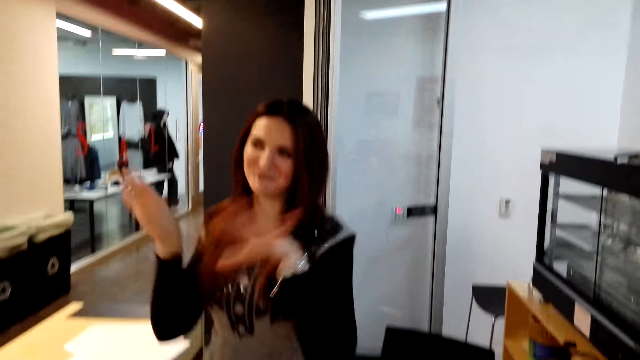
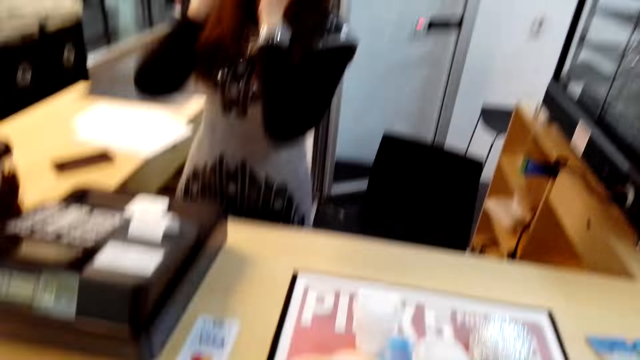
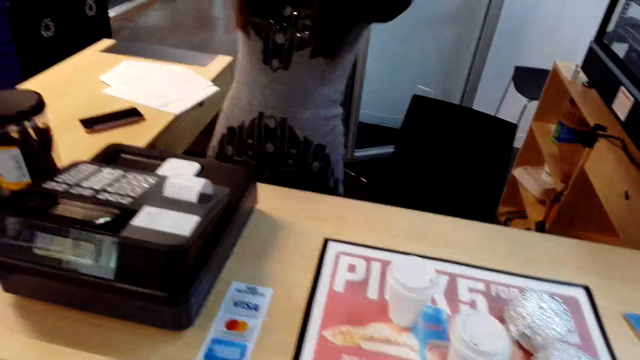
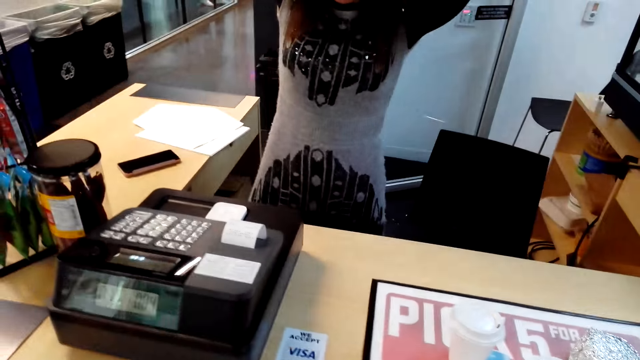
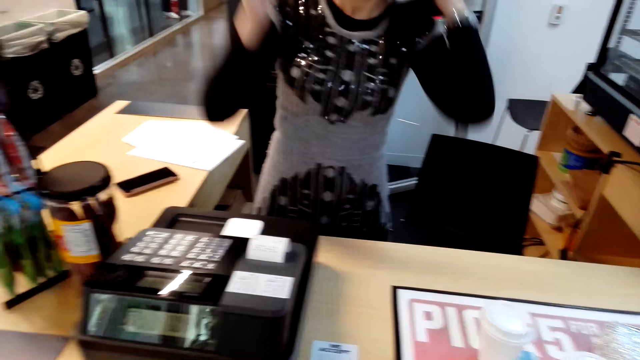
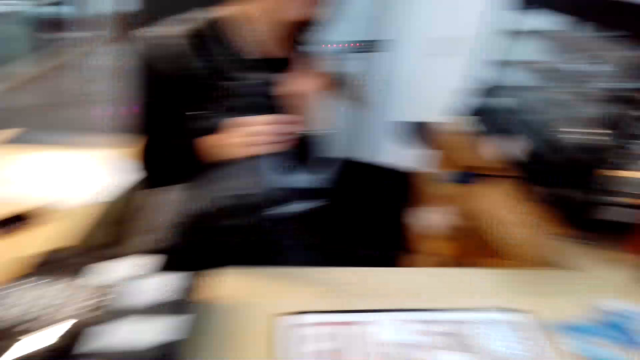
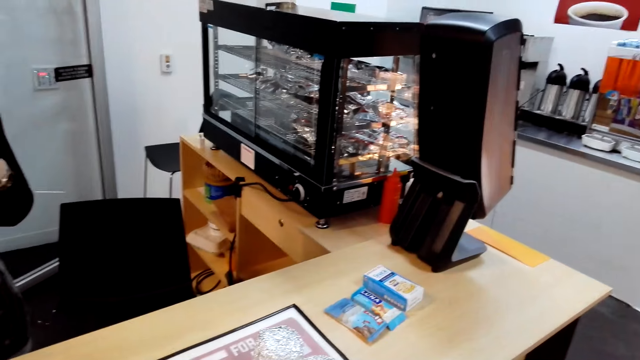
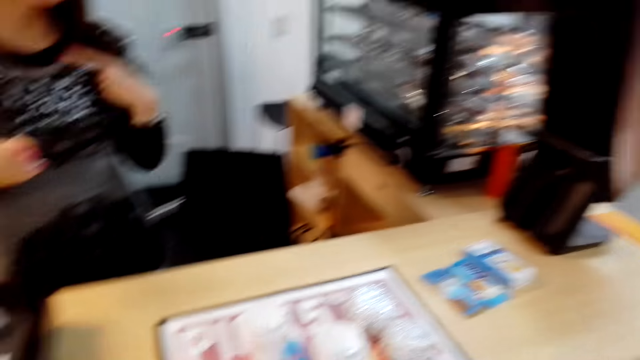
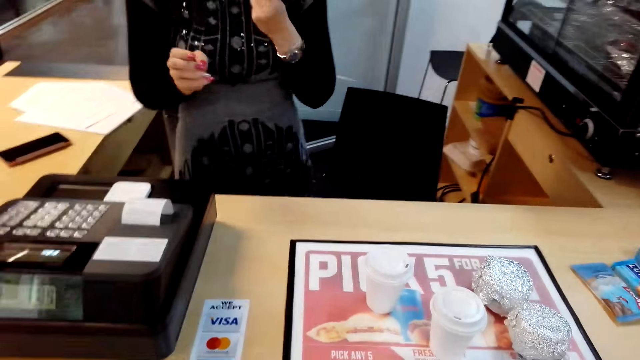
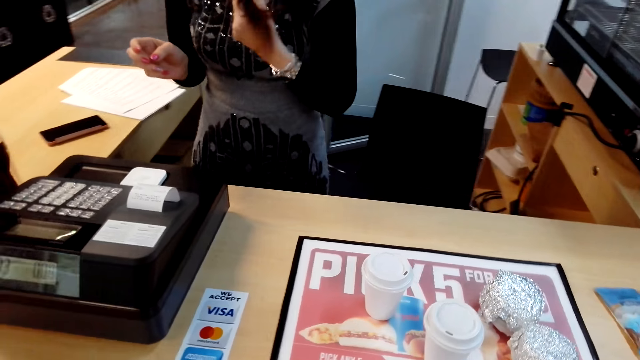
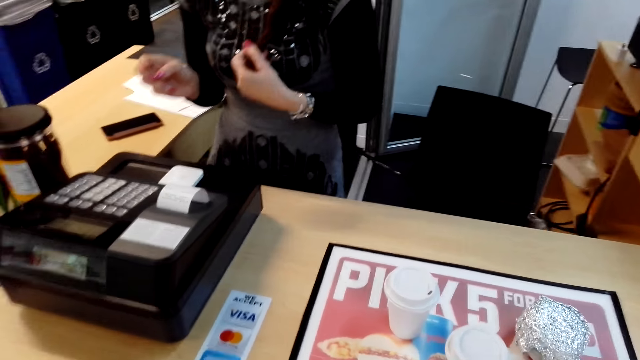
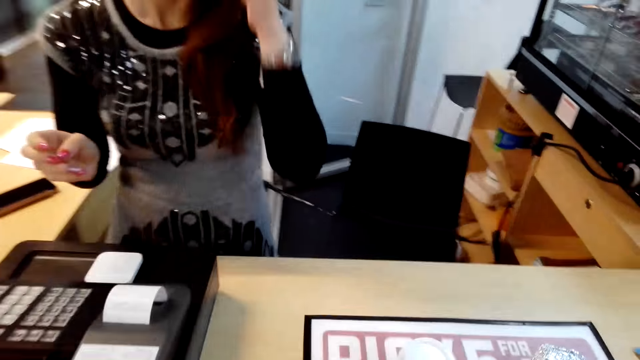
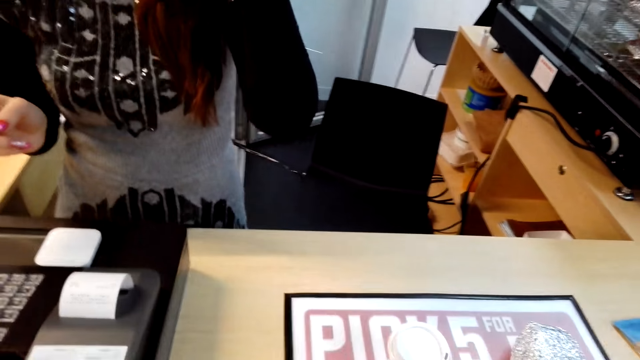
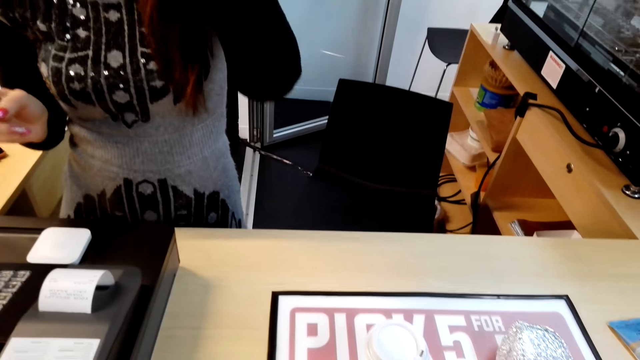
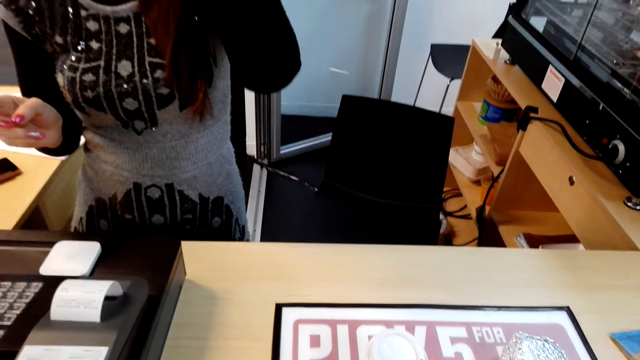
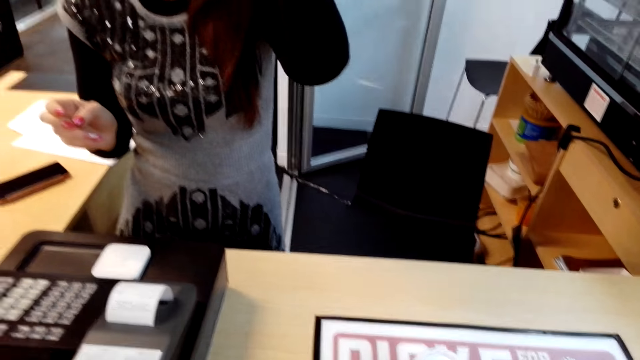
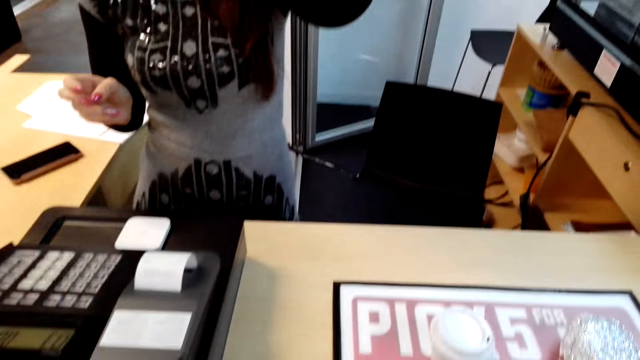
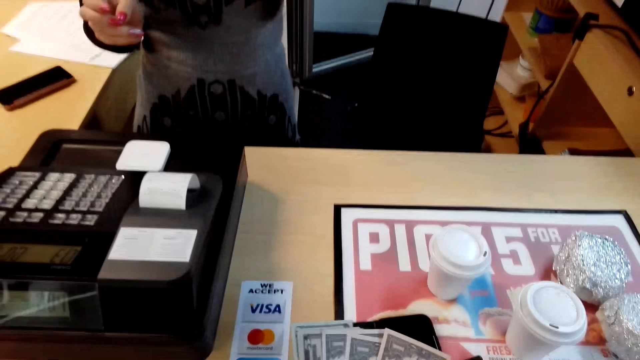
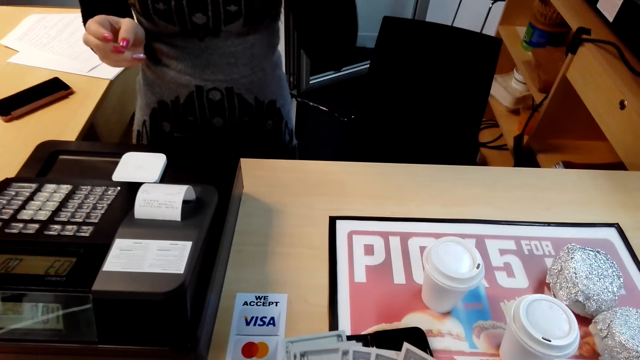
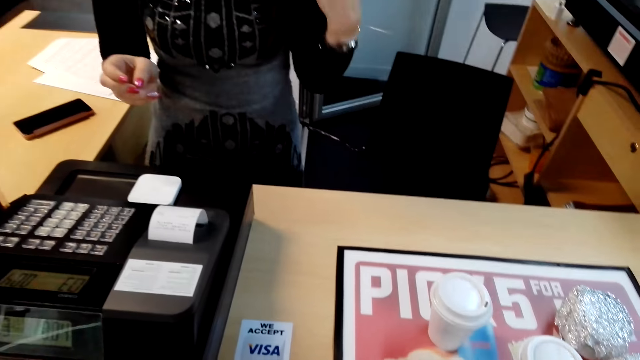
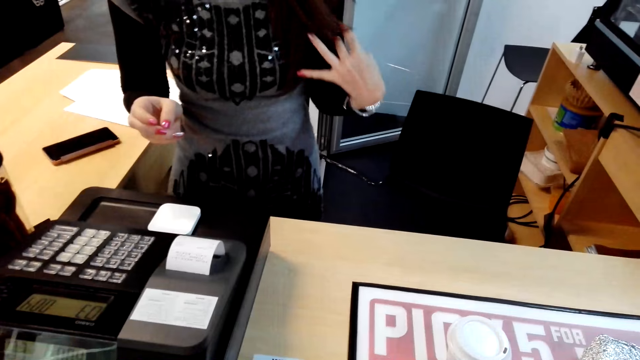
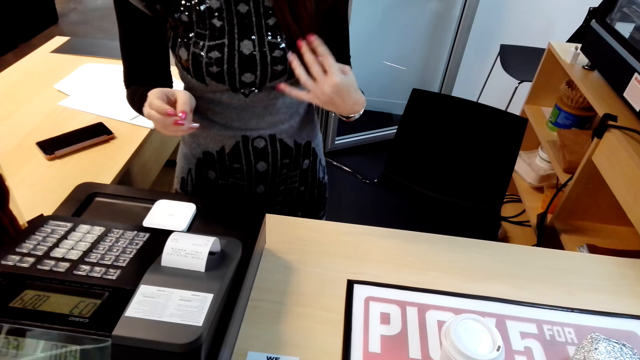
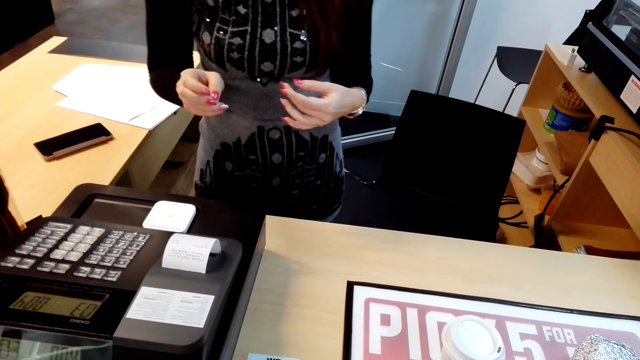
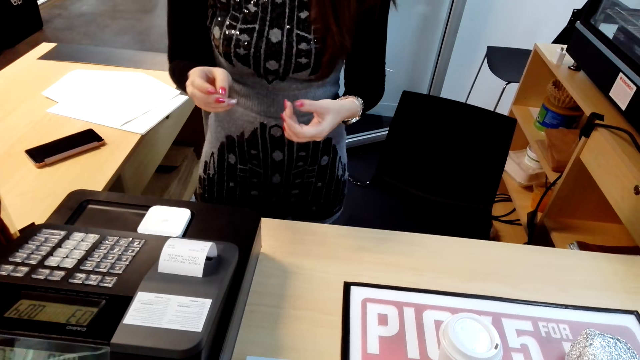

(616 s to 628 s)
The cashier moves both hands and plays with her hair.

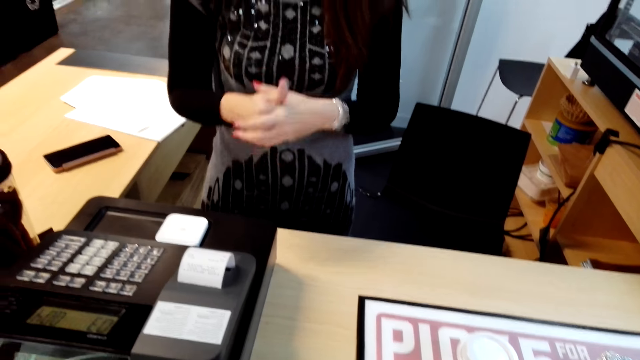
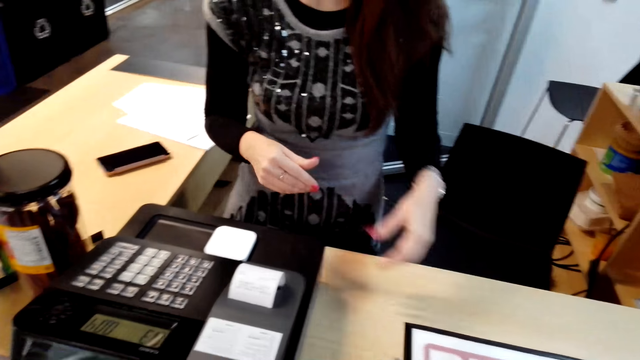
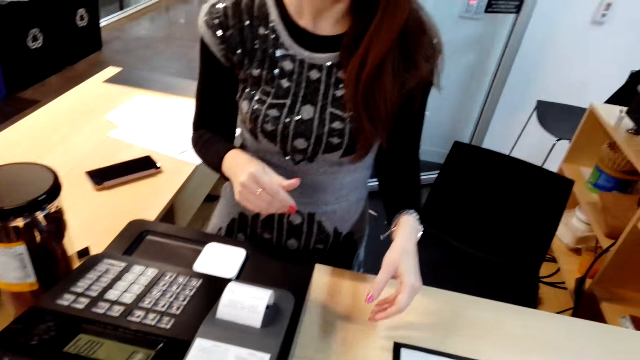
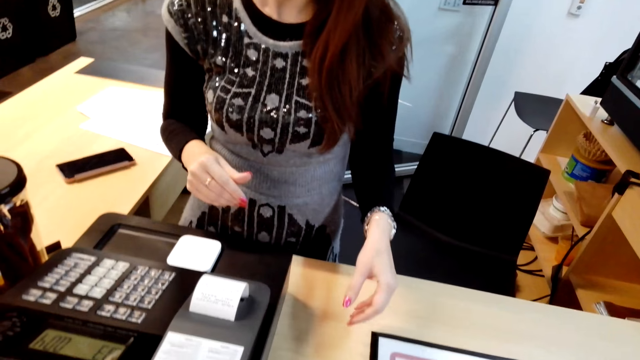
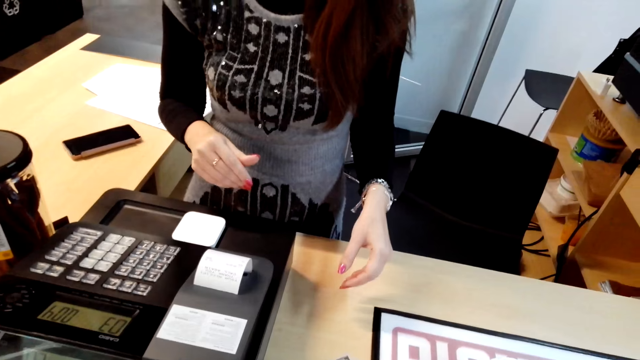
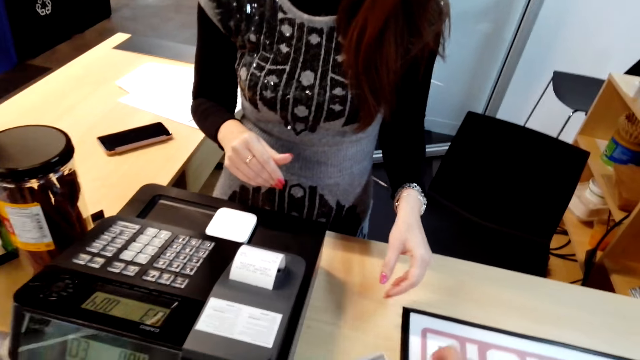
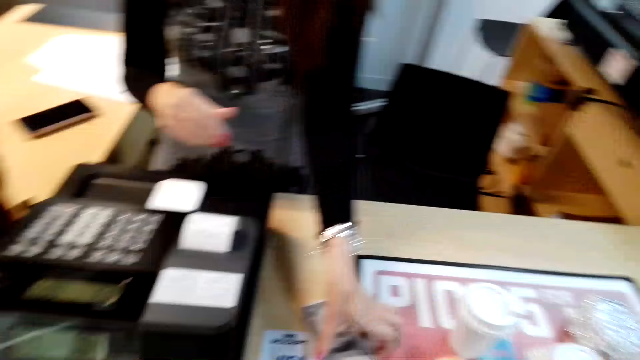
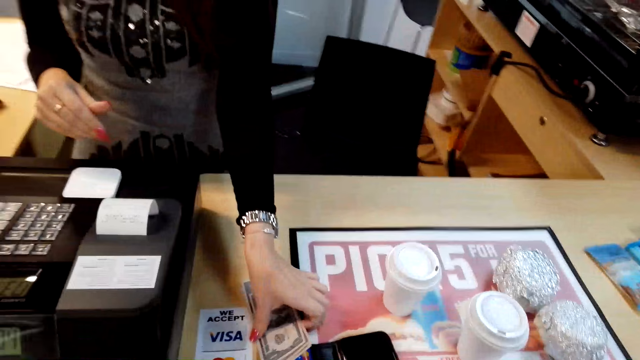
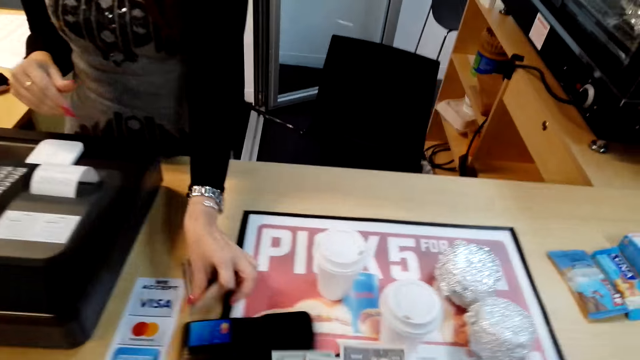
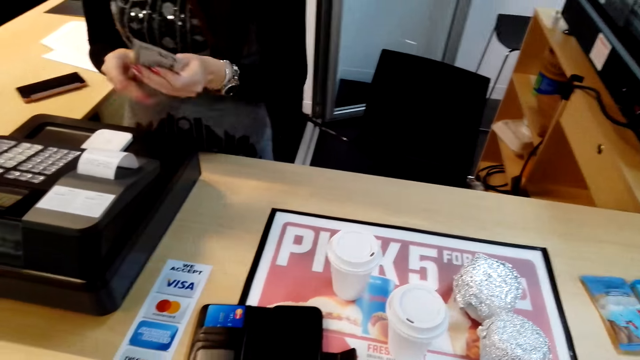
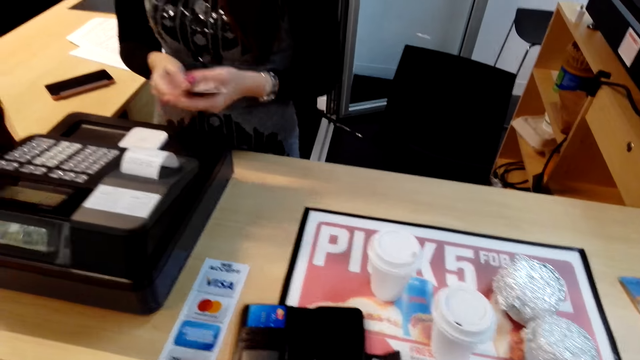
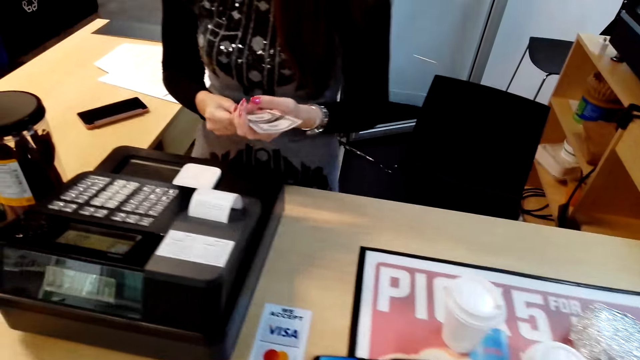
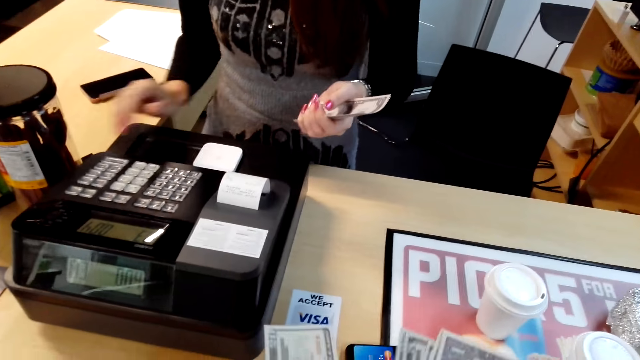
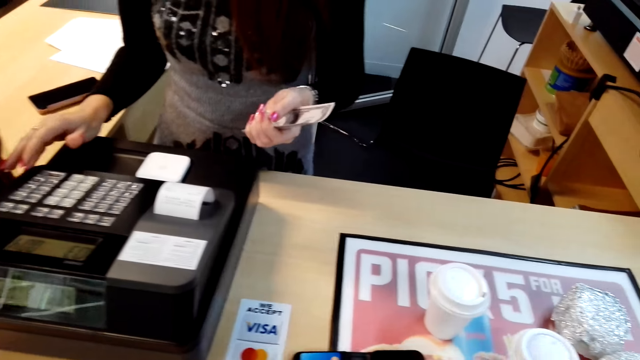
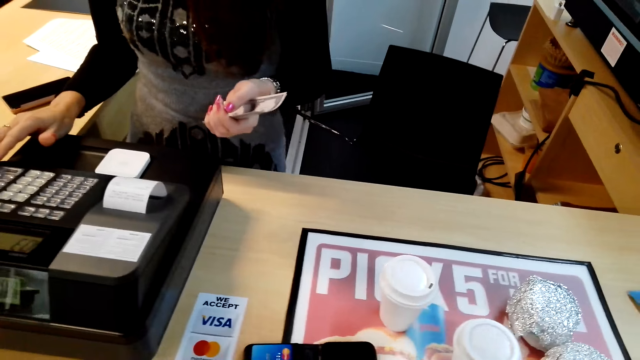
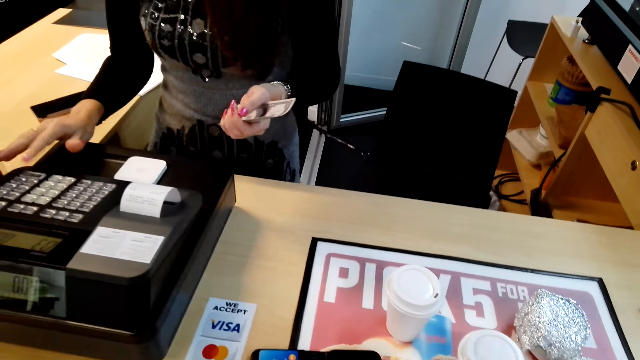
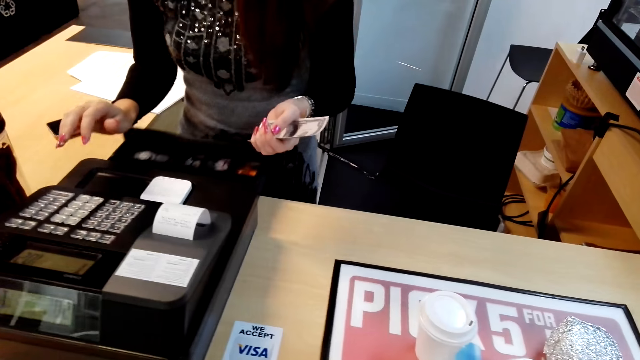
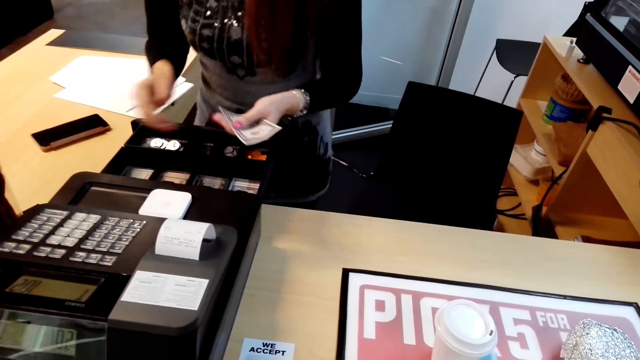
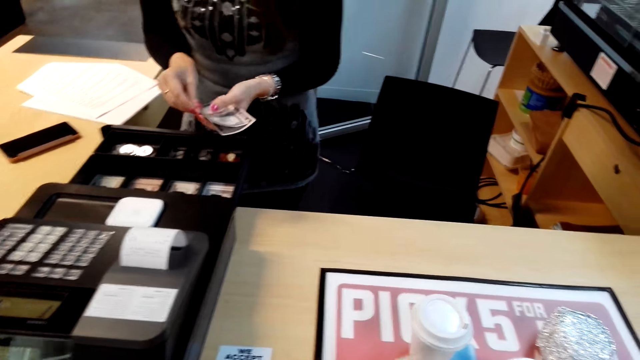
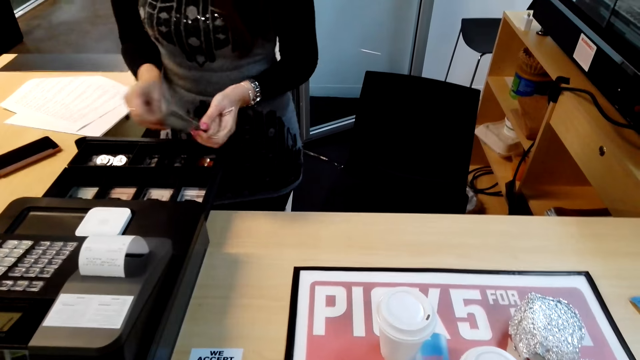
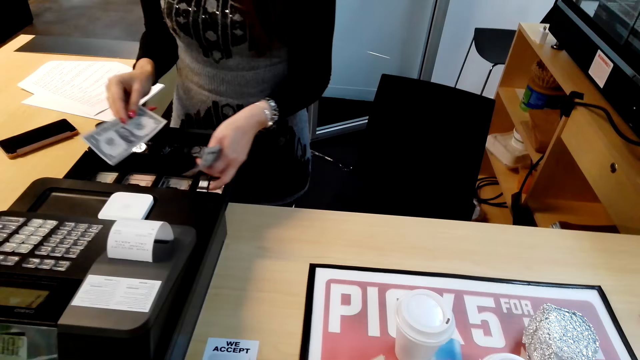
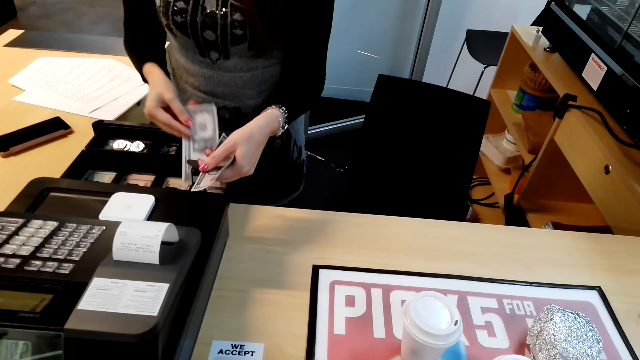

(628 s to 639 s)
The cashier picks up money from the camera wearer, from the counter top. The cashier presses a button on the billing machine and puts the money in the billing machine.
